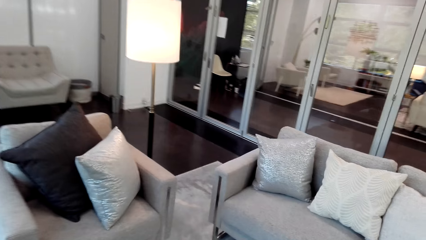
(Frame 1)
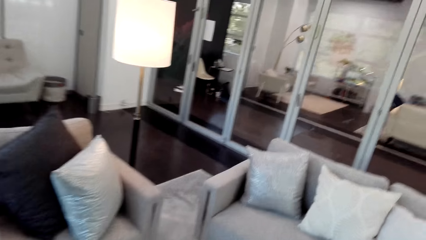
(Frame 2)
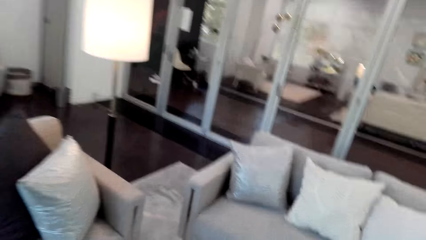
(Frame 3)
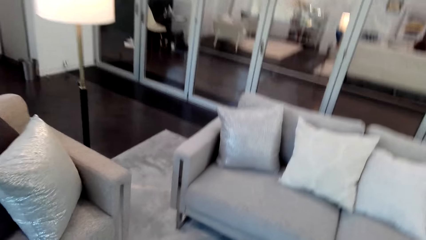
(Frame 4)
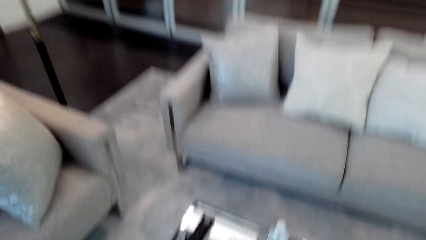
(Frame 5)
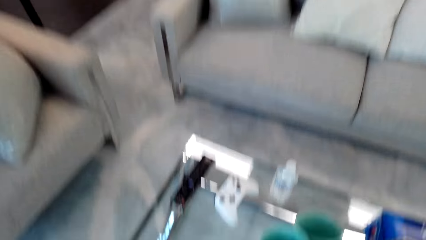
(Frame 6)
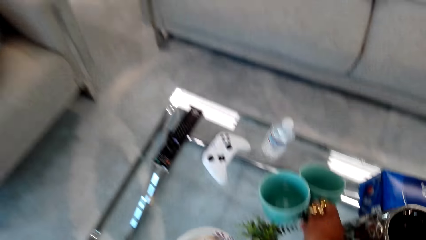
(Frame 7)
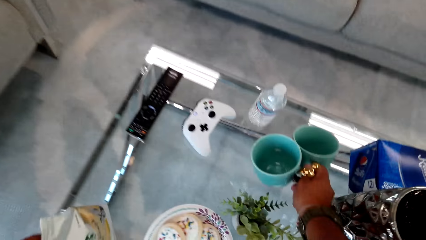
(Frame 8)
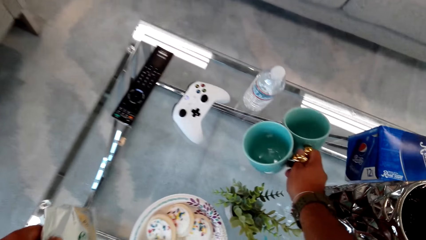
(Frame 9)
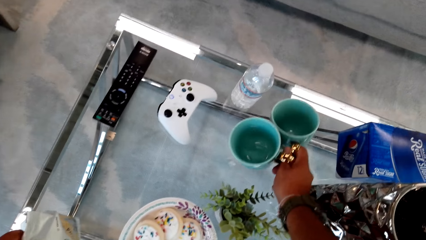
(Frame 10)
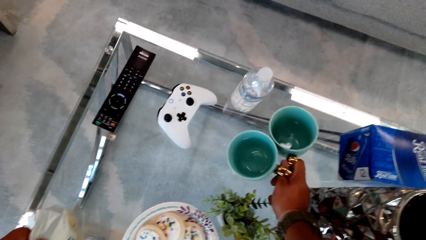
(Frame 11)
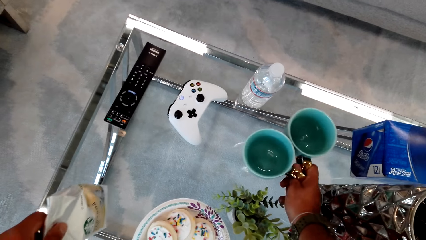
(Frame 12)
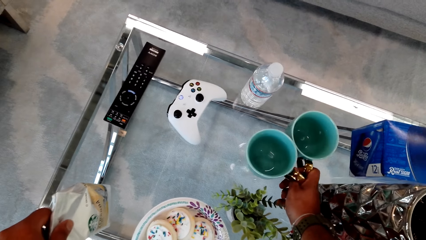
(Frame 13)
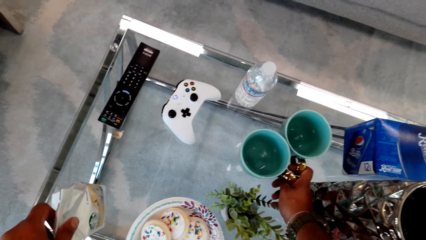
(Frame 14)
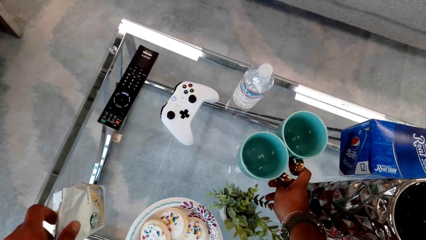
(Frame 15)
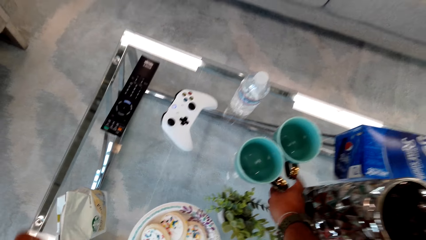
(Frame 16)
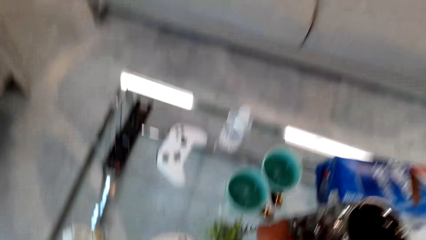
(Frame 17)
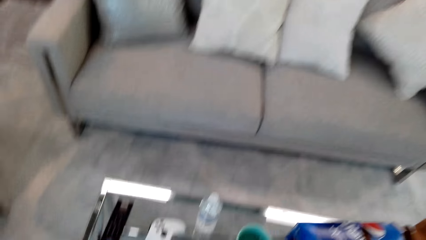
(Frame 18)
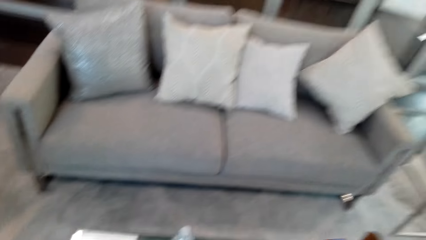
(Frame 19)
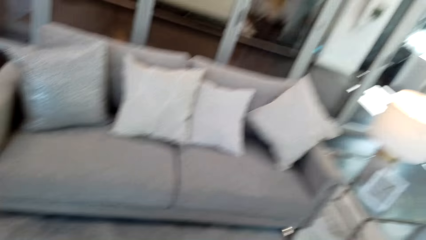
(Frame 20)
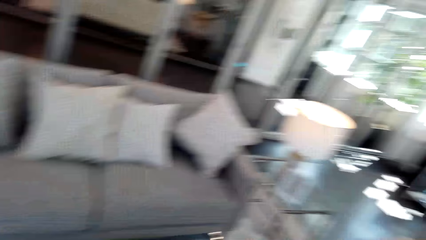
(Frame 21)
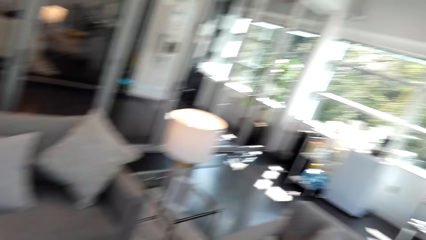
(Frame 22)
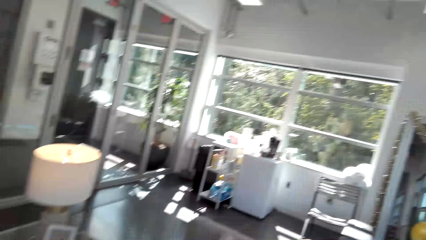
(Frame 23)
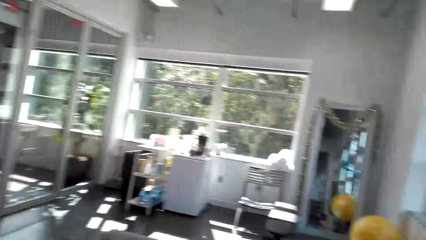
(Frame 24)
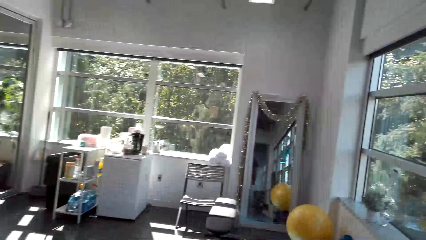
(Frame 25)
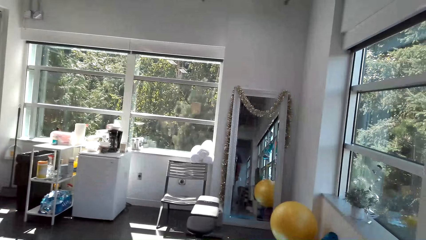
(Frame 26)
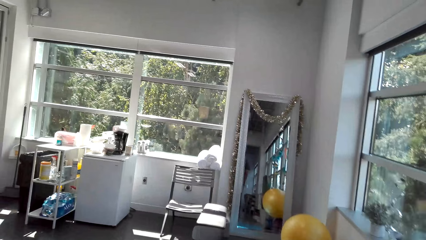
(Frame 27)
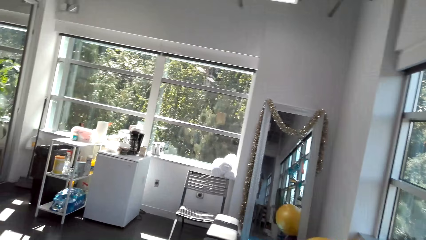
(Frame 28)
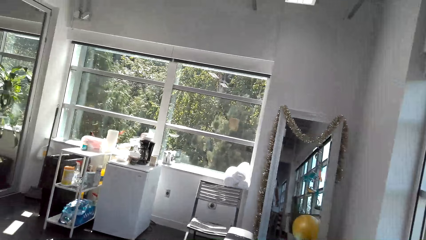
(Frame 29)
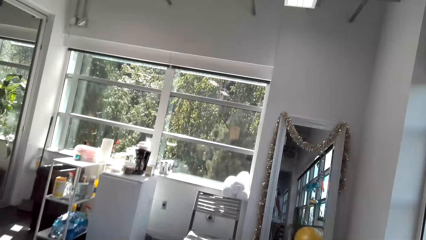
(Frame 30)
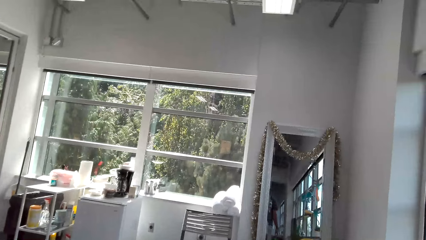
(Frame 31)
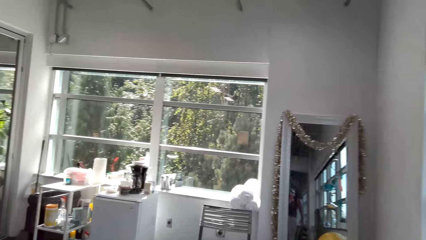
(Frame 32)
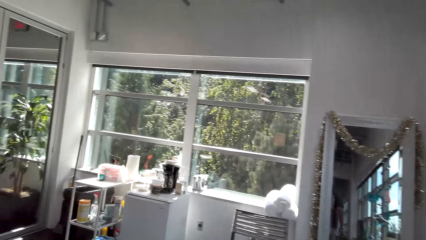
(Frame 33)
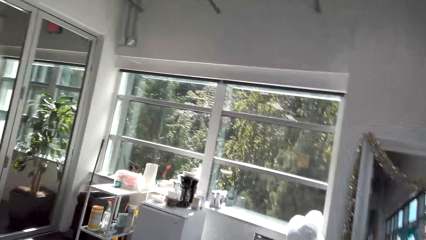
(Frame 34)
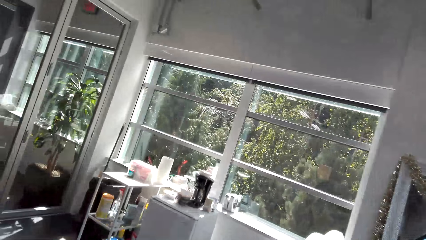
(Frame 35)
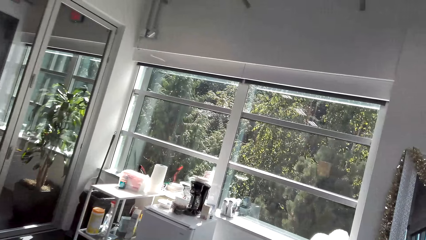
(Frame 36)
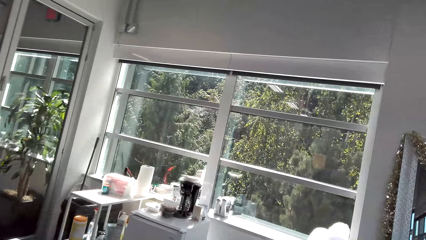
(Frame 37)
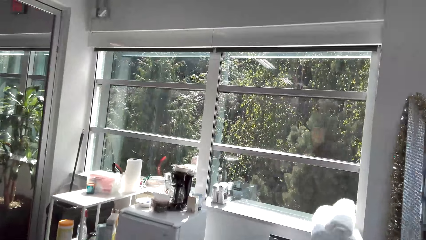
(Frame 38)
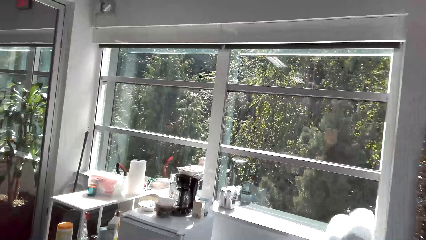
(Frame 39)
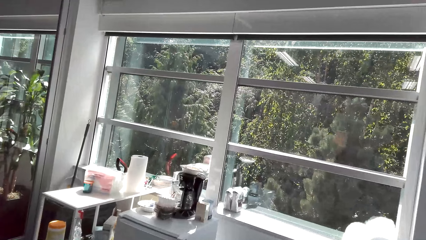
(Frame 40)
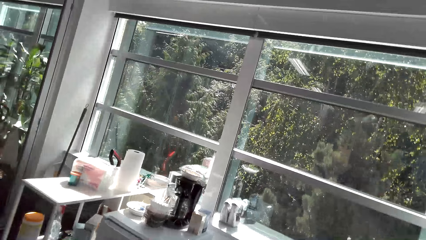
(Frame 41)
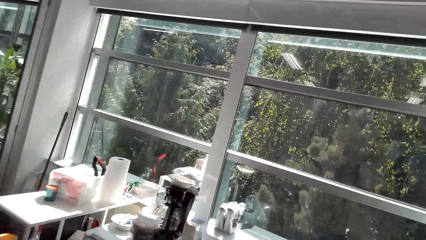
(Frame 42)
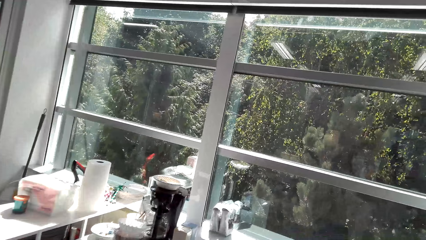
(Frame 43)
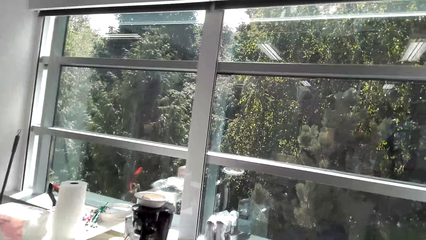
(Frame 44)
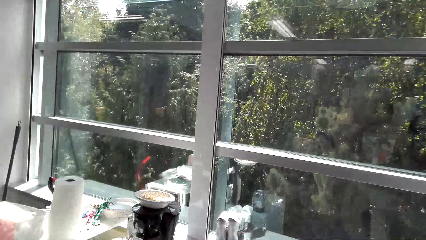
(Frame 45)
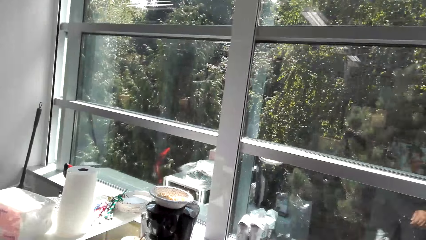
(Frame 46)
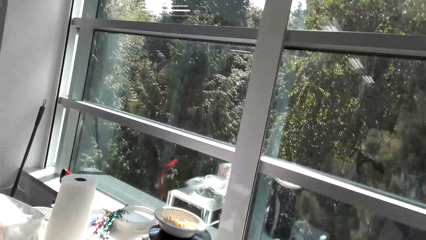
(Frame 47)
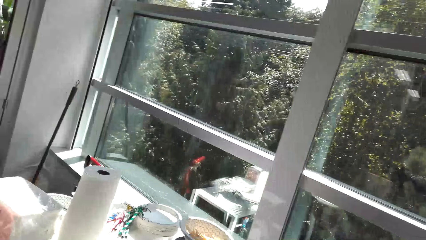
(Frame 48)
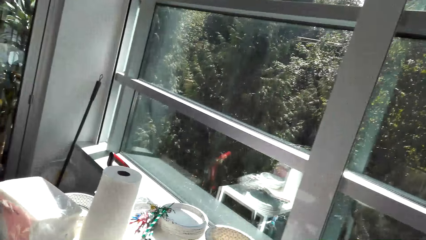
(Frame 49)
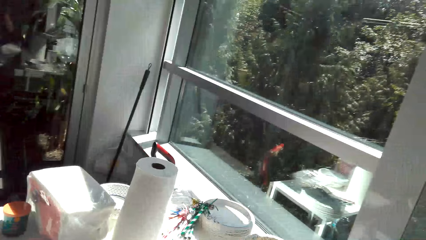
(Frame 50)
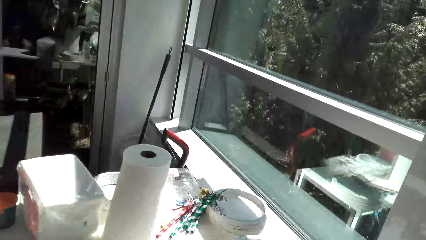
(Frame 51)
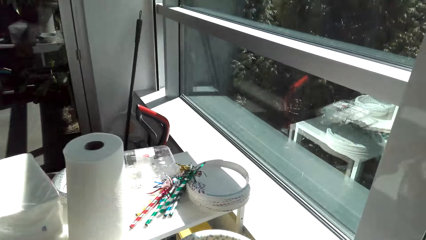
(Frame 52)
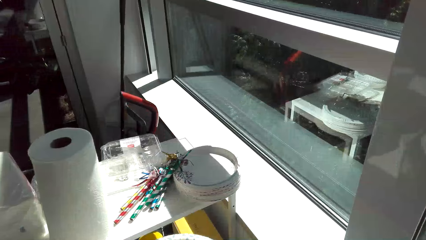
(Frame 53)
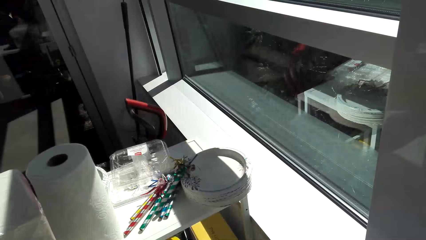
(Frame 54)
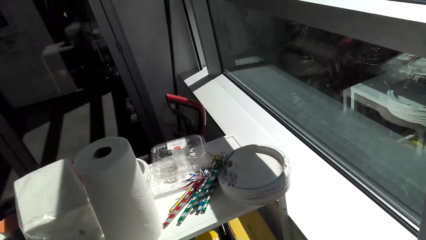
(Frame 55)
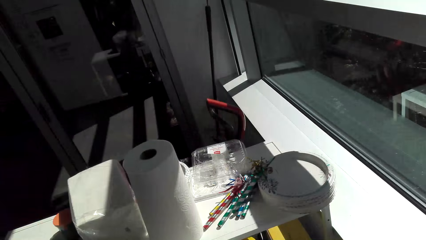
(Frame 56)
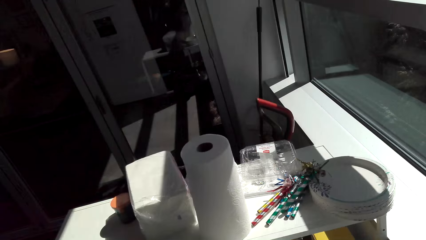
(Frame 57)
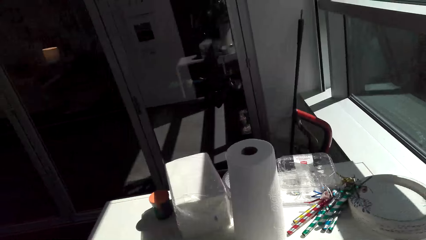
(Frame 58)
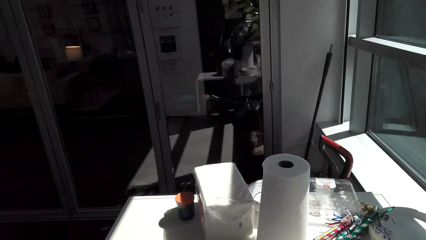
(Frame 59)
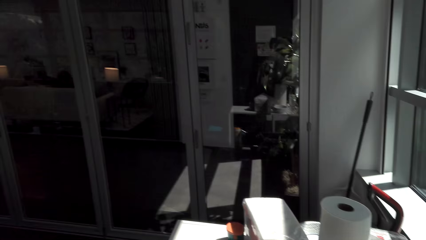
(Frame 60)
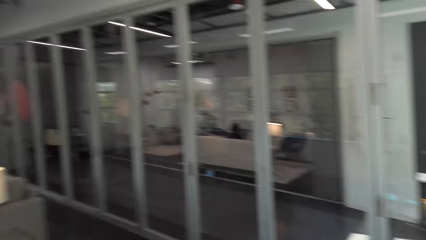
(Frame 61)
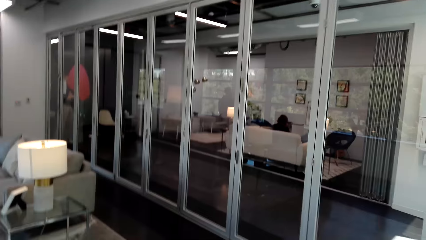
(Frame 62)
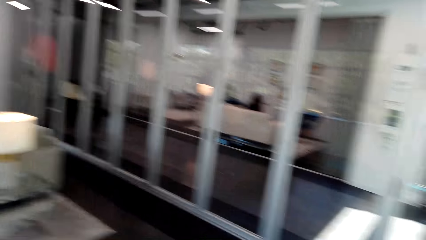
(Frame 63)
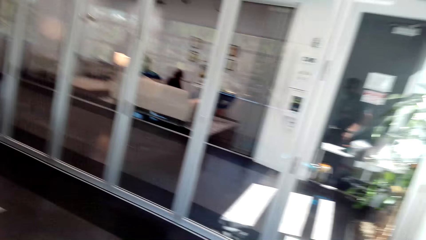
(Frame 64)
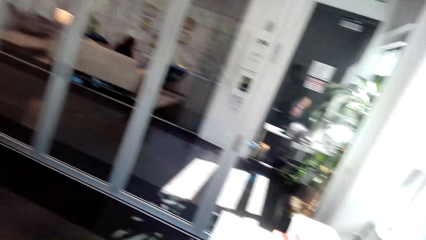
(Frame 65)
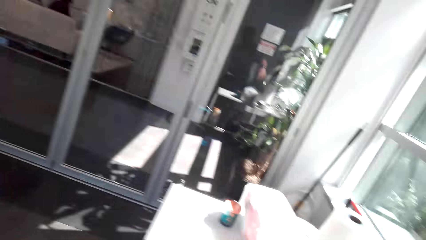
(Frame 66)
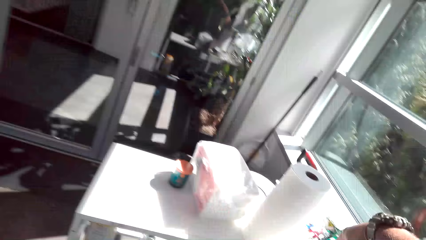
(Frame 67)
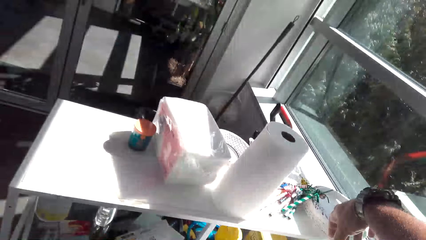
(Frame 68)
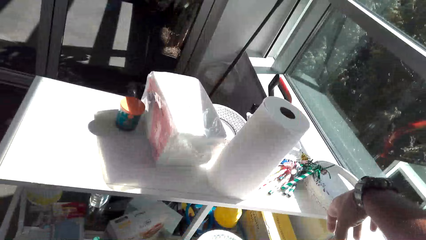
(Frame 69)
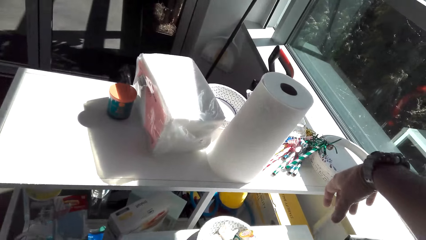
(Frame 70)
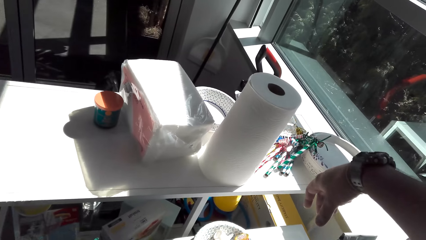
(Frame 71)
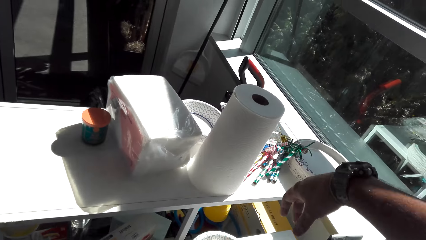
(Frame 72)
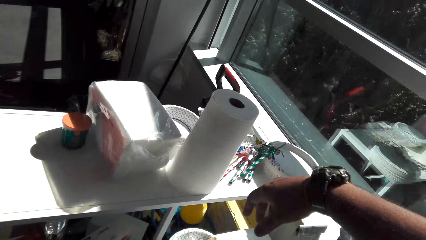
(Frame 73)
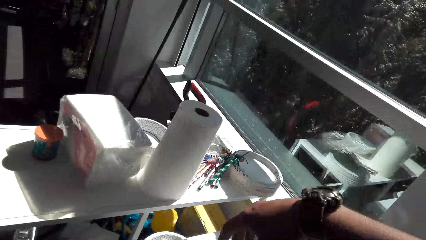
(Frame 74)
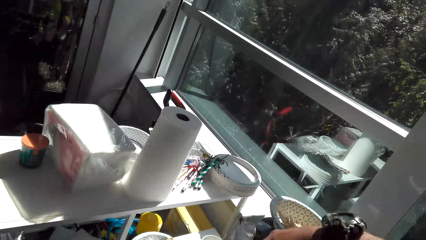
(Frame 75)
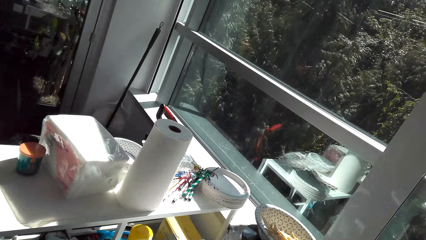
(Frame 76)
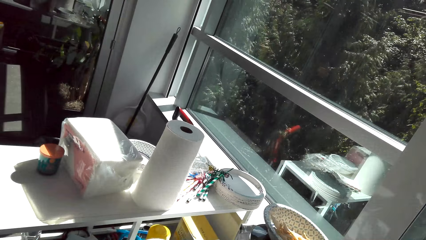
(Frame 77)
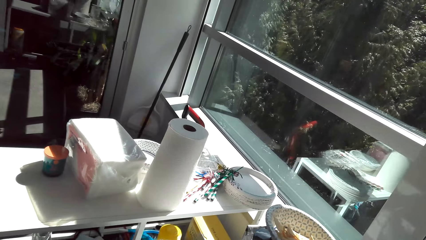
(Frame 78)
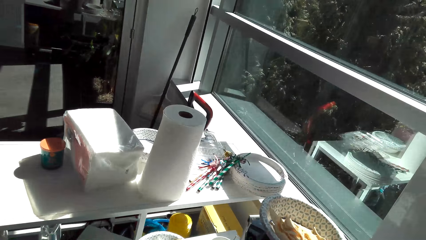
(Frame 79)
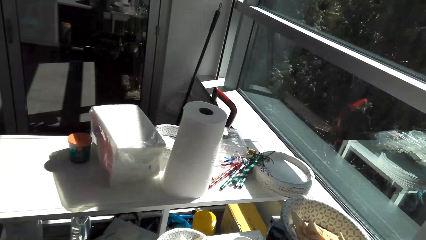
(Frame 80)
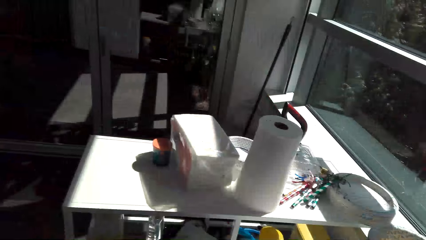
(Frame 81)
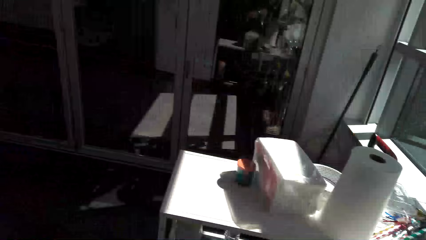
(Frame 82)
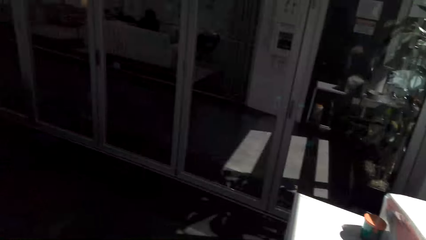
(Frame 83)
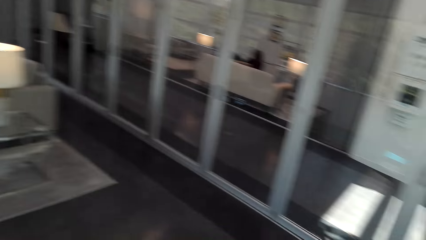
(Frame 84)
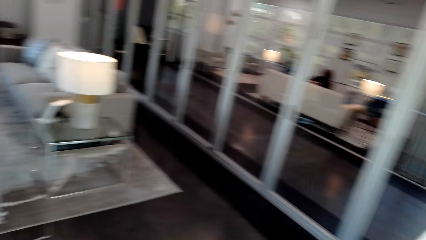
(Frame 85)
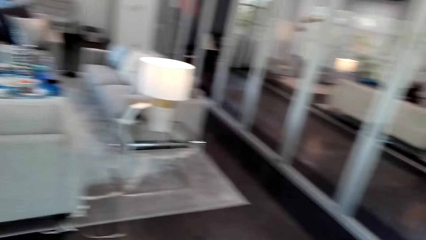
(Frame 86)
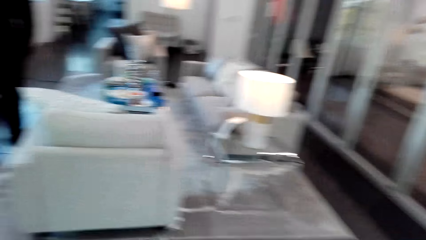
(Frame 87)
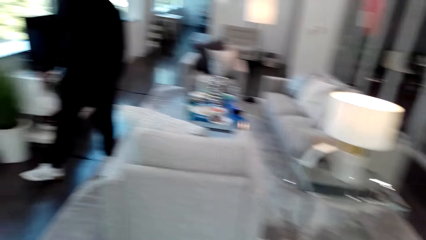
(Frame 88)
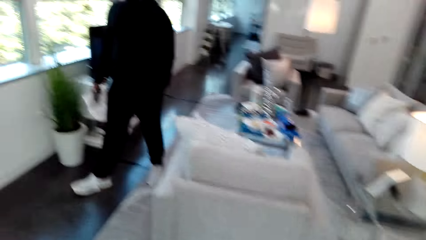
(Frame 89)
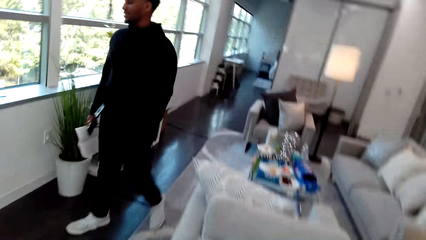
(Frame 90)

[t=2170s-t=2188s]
The camera wearer puts the cup down. They move around the room. They walk around the house. They look around the house. They lift up the hand. They walk around the room.
